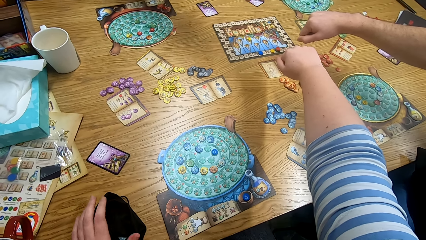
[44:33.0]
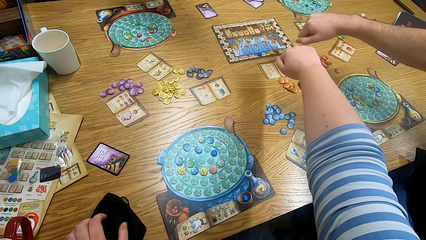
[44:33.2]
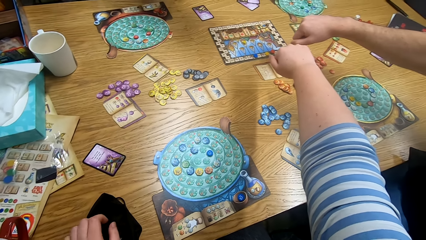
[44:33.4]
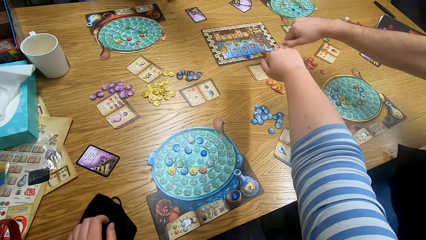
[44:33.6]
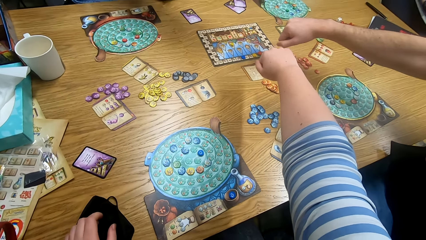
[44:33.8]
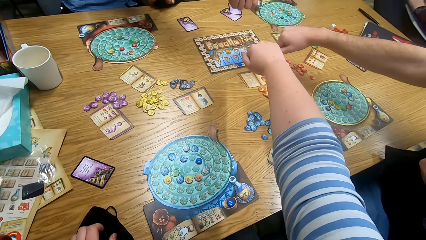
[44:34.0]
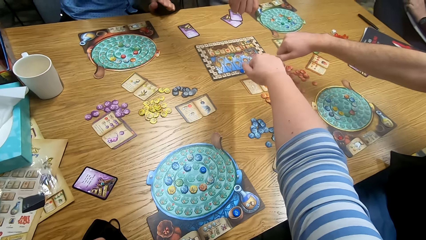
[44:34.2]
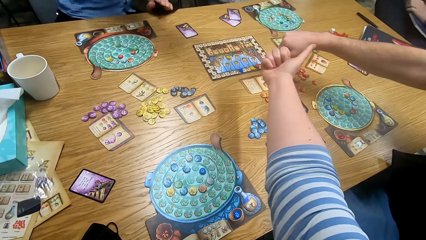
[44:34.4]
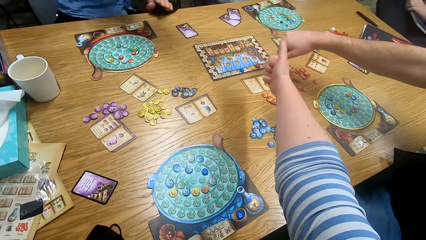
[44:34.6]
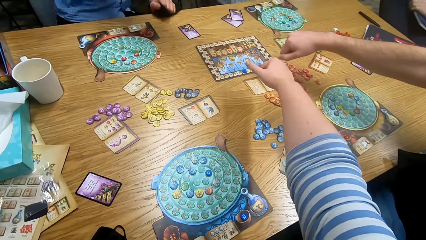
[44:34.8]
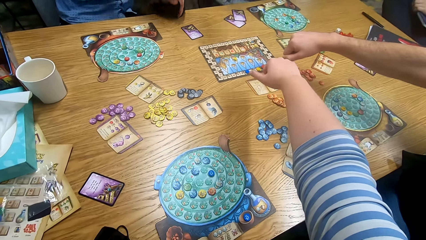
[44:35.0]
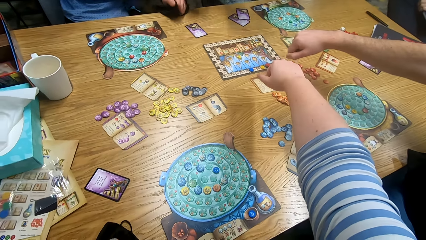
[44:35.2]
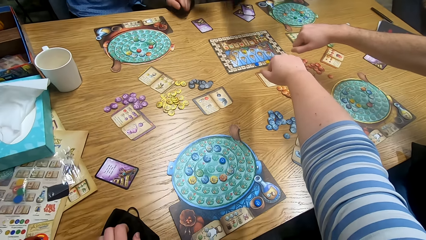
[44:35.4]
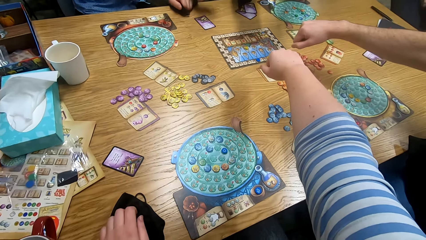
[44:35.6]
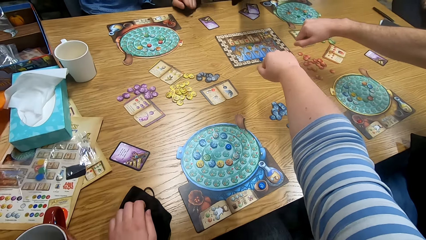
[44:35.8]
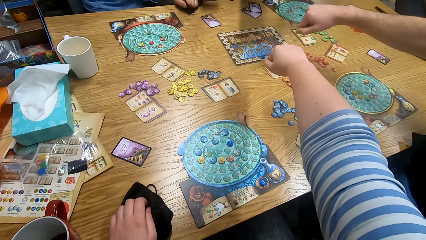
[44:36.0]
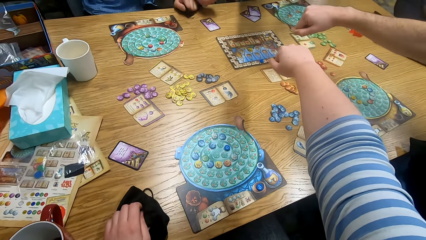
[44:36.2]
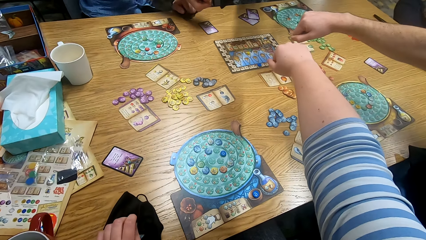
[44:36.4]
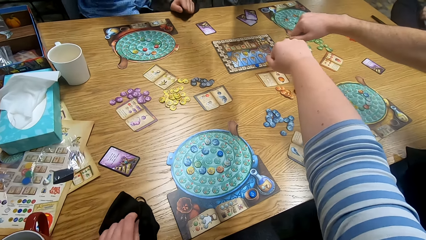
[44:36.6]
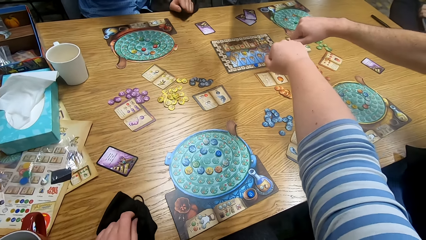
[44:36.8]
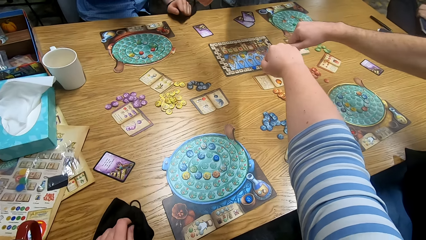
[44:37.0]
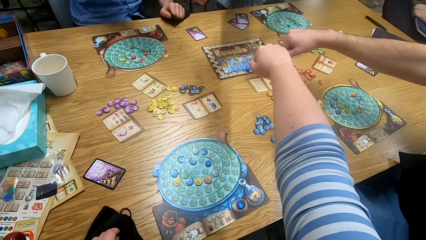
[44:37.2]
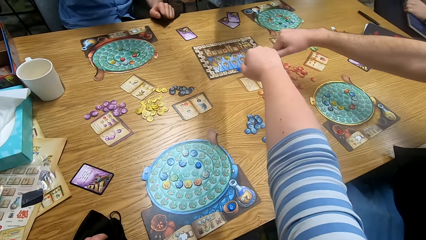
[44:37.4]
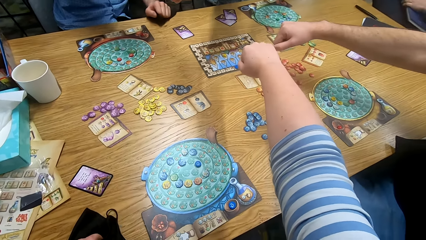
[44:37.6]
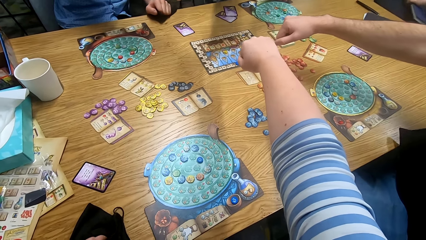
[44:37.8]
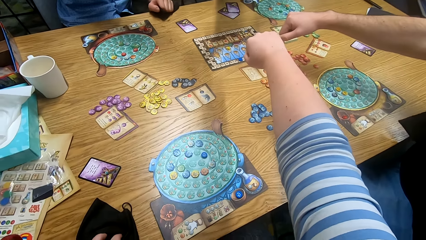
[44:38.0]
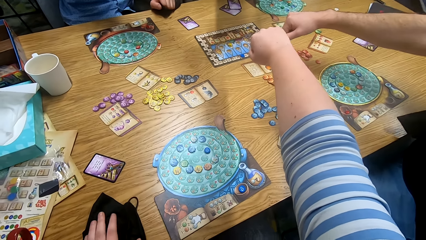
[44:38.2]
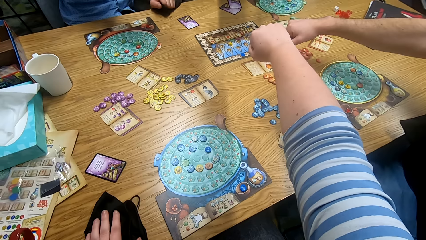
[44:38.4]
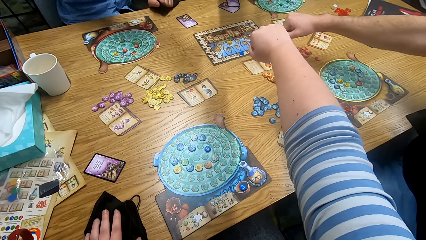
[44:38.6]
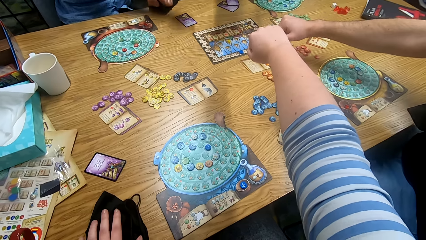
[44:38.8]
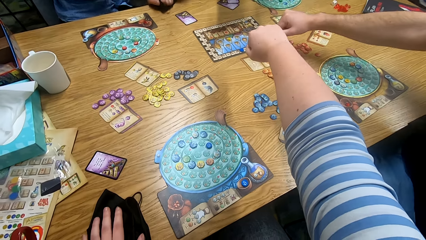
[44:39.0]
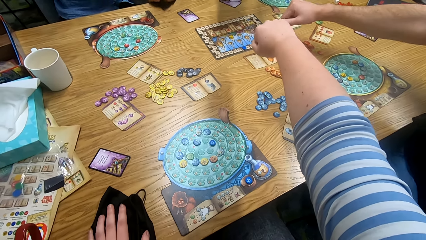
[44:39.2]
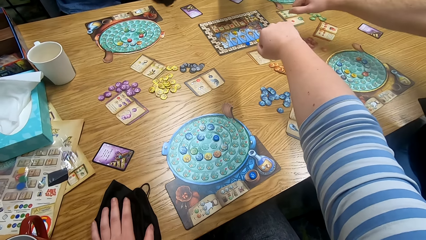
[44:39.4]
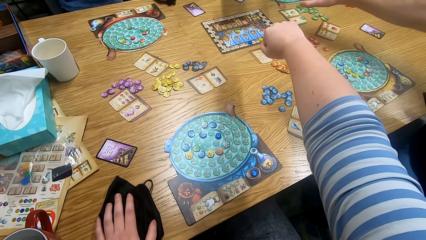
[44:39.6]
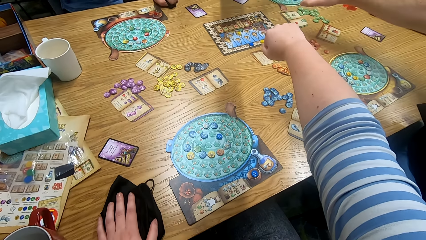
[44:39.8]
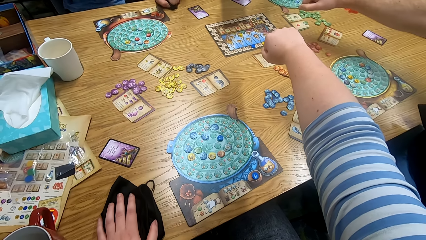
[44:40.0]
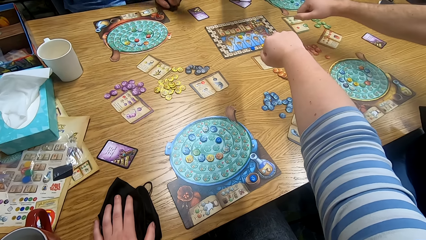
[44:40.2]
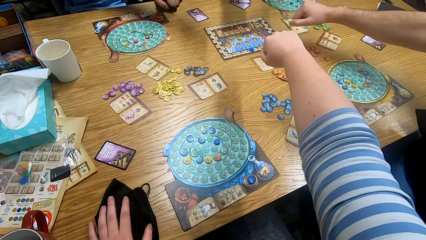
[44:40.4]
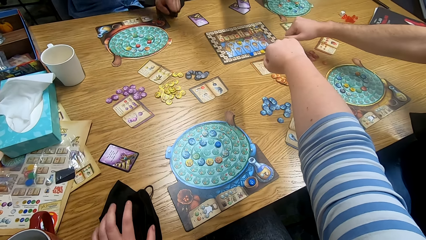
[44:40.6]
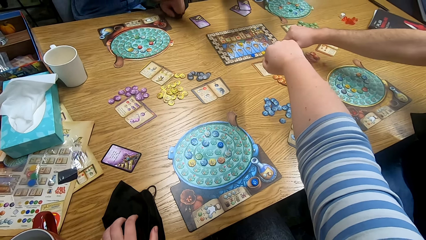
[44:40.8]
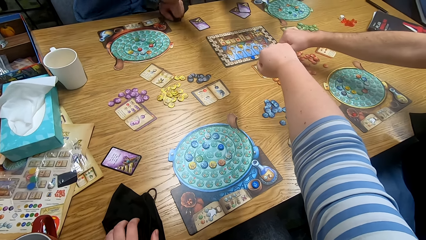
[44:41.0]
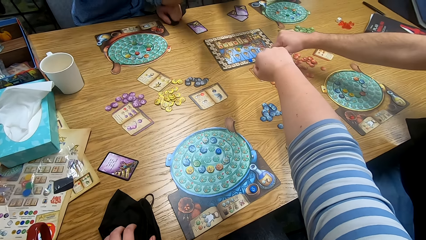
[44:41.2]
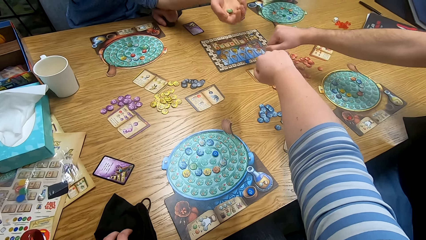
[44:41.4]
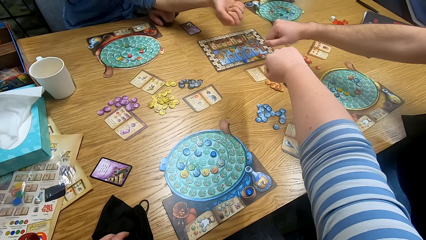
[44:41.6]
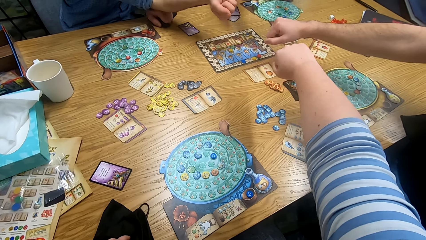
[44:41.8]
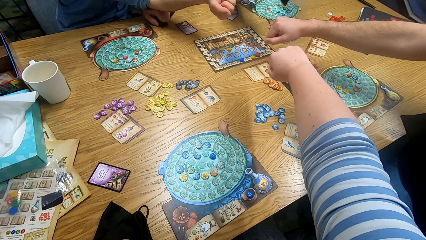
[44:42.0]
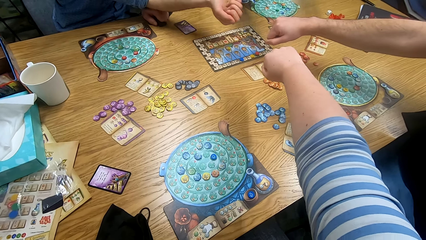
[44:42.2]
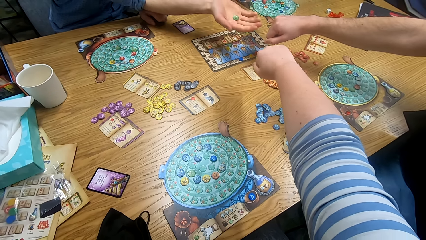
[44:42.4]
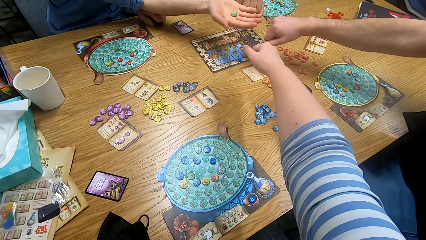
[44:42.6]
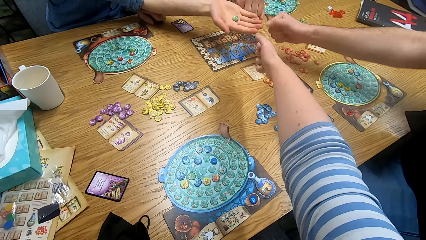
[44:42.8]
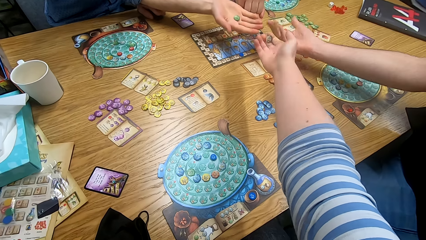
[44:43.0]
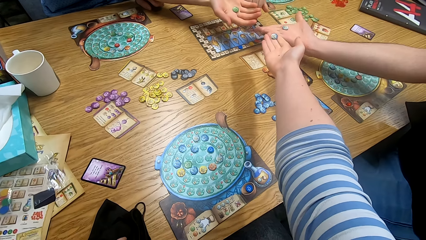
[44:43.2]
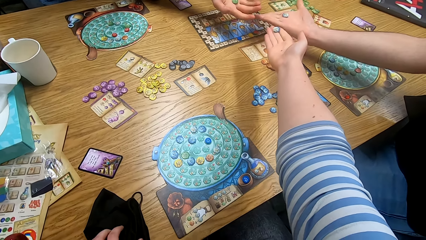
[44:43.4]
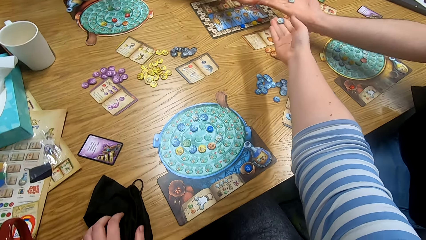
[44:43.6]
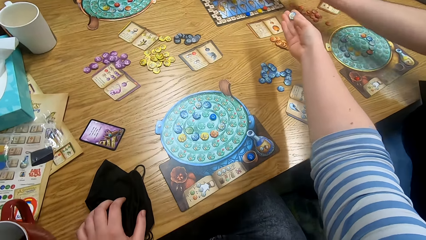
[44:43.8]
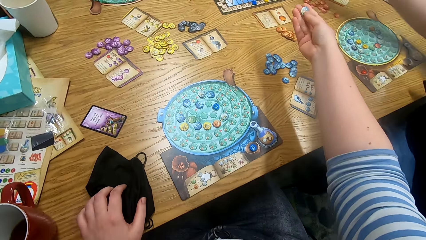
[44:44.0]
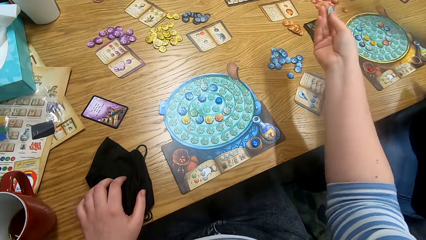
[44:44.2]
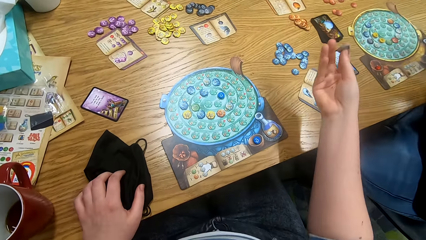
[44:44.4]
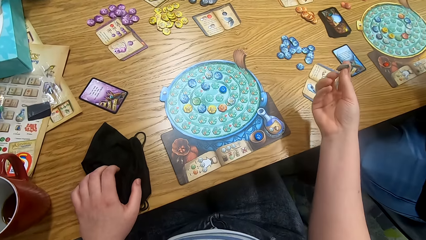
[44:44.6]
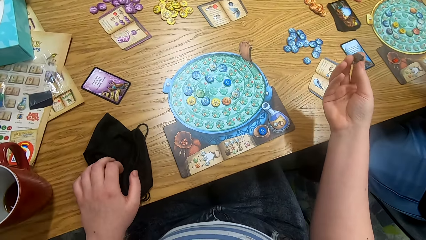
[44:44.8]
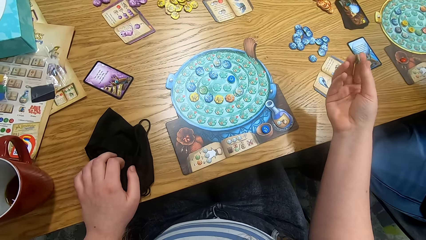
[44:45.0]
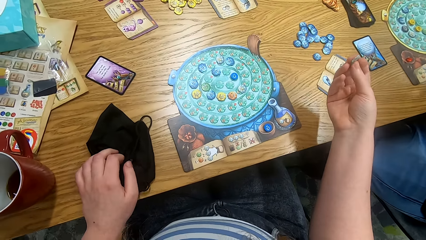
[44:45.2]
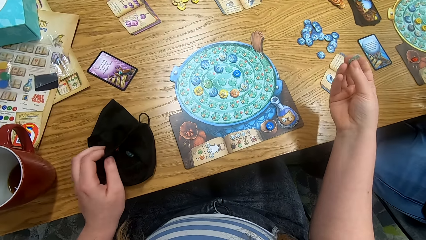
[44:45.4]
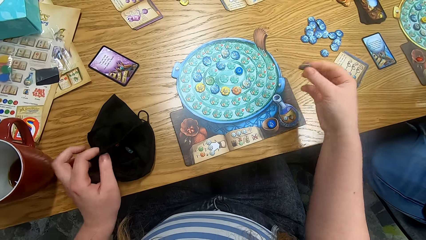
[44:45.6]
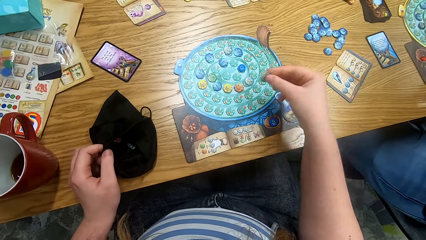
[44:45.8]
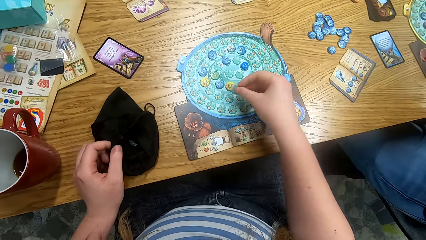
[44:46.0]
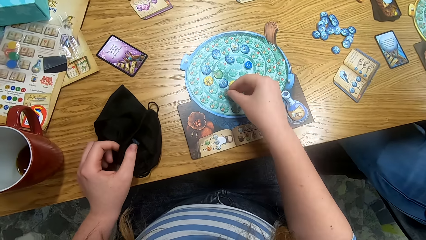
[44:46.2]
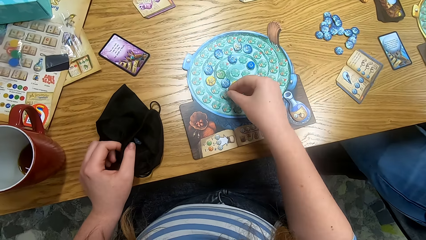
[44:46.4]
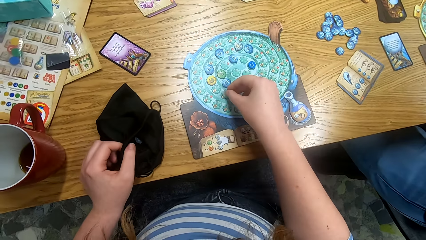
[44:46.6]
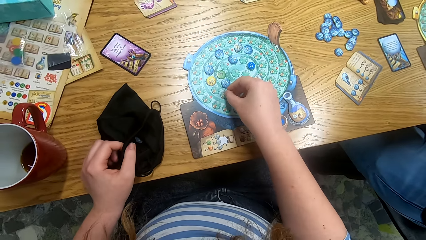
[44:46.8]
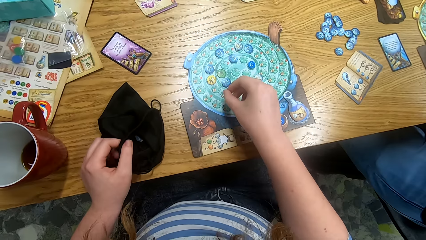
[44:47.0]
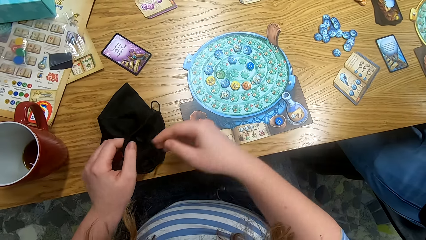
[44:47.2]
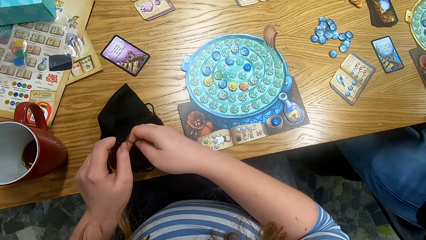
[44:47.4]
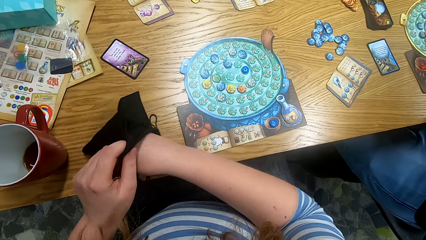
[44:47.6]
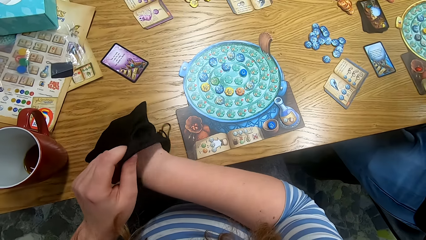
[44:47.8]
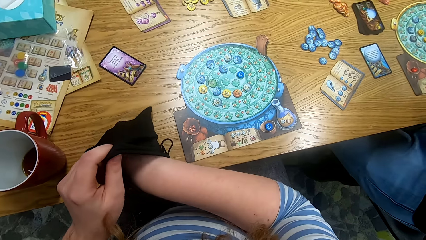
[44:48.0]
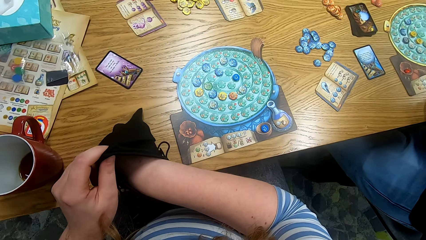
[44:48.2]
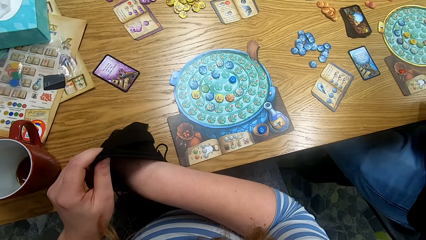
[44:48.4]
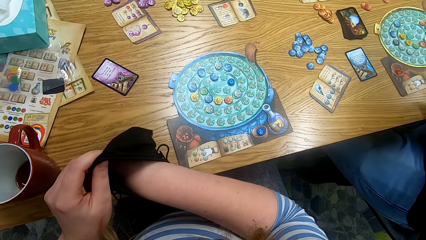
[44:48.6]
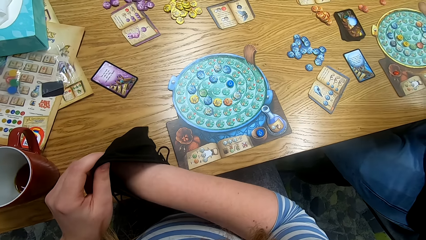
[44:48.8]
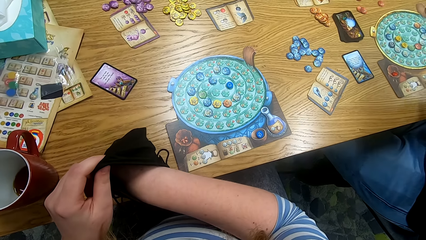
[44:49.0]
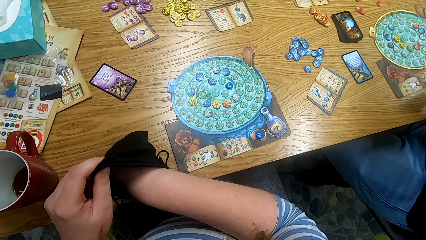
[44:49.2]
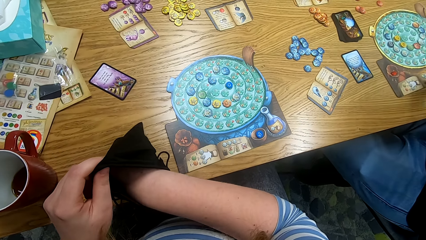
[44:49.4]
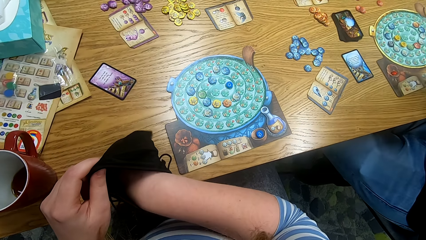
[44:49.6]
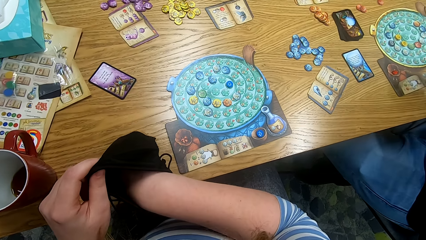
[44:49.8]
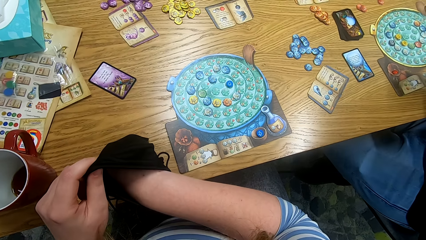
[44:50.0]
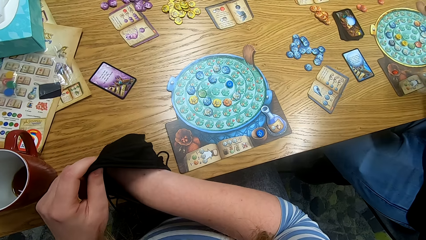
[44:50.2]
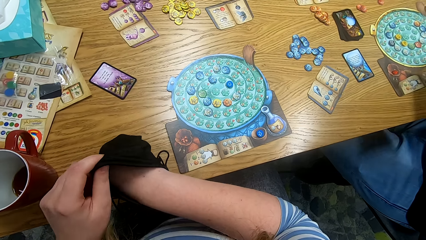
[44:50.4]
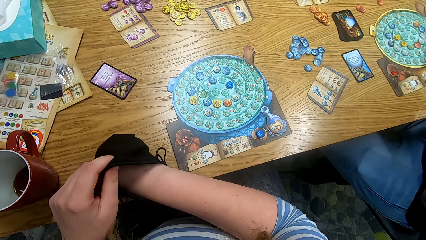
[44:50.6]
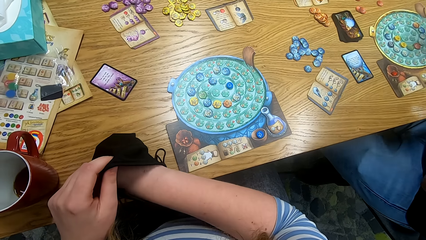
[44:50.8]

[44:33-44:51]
A man unfolds the fist. The man shows the token in his hand. Another man straightens his hand in the middle of the table. The camera wearer unfolds the fist. A third man unfolds the fist. The camera wearer shows the token in his hand. The third man shows the token in his hand. The camera wearer plays something and places the token on the board. He puts the right hand in the bag and picks a token from the bag.
